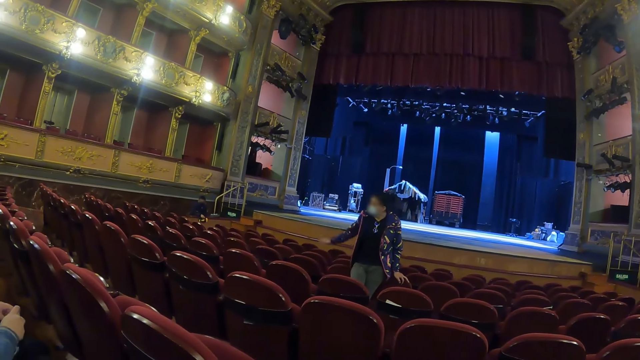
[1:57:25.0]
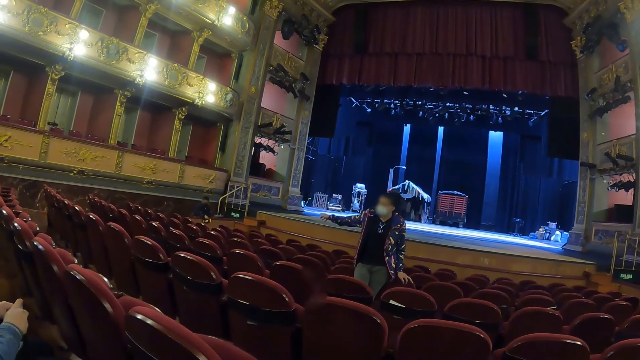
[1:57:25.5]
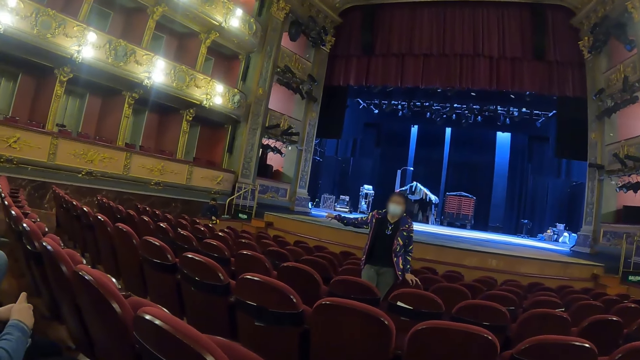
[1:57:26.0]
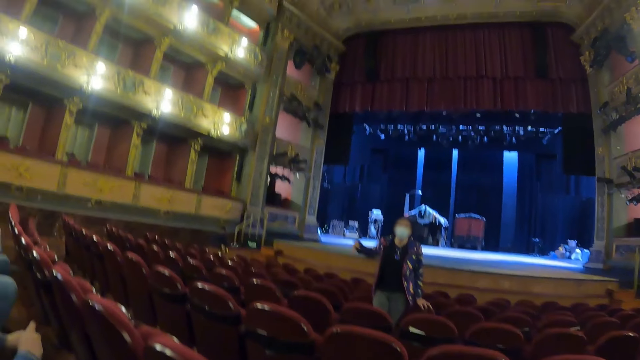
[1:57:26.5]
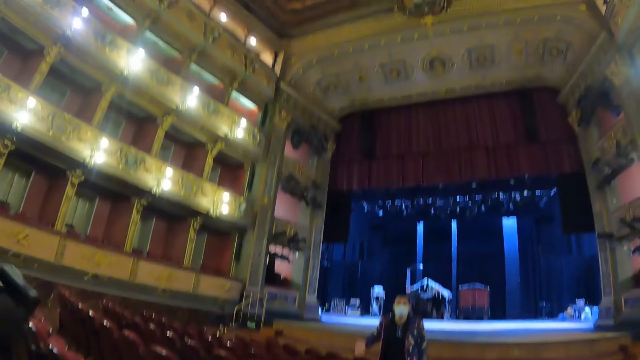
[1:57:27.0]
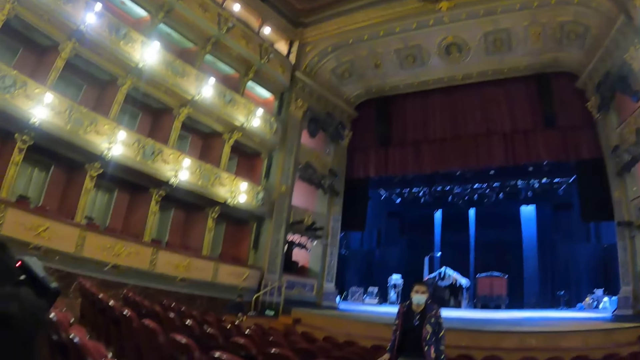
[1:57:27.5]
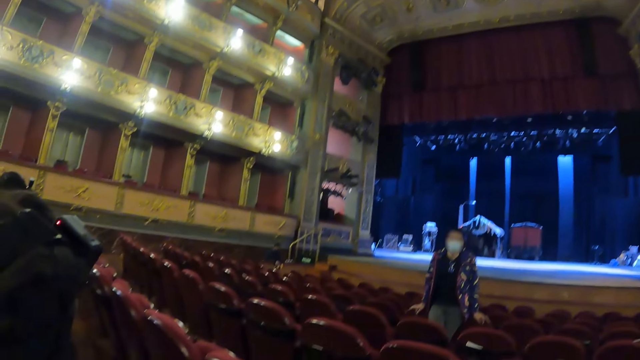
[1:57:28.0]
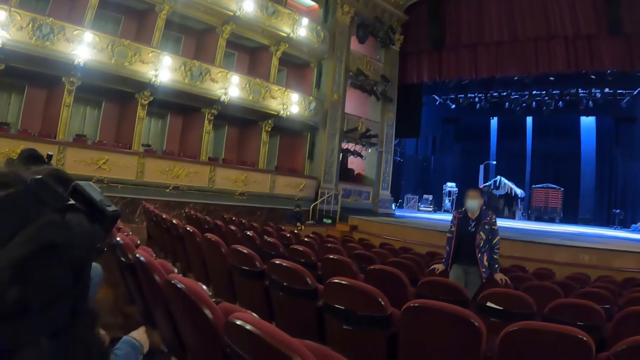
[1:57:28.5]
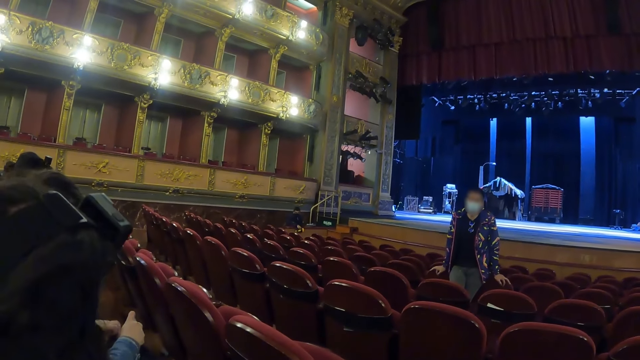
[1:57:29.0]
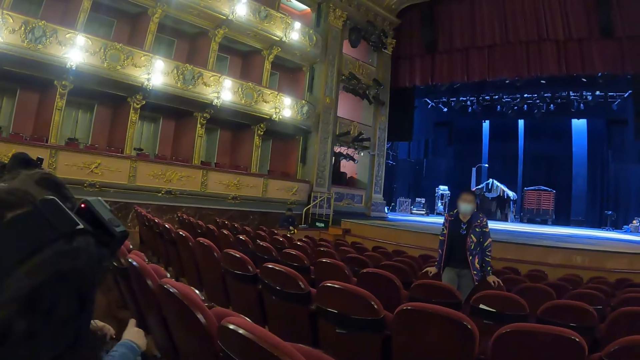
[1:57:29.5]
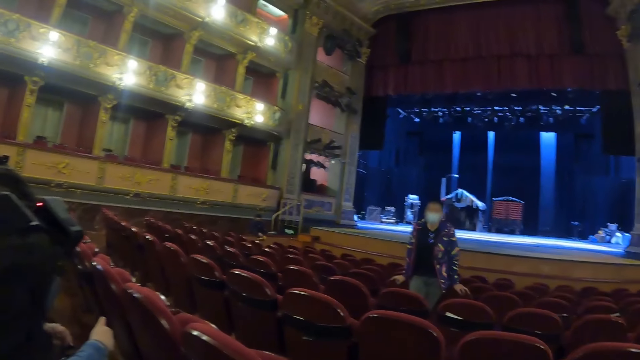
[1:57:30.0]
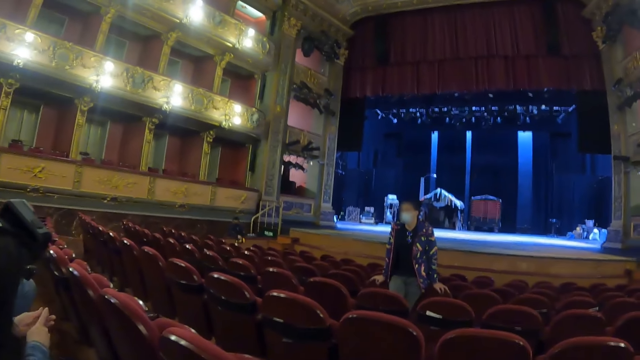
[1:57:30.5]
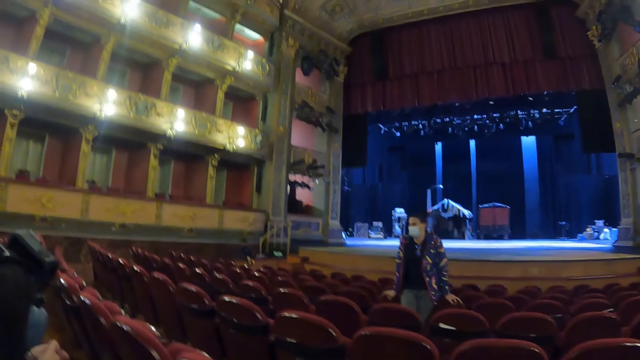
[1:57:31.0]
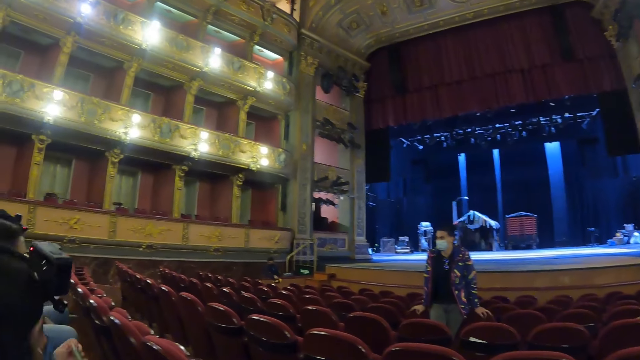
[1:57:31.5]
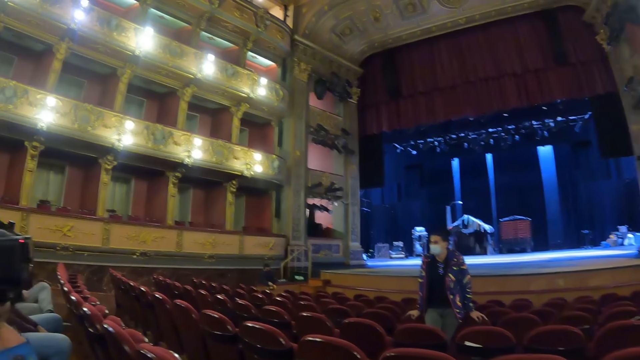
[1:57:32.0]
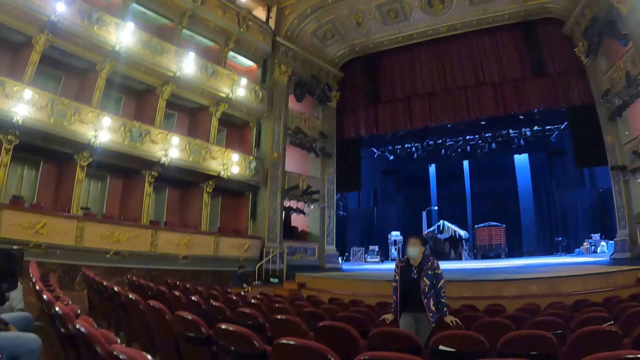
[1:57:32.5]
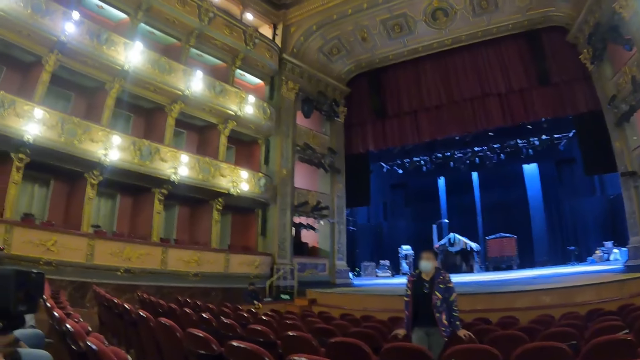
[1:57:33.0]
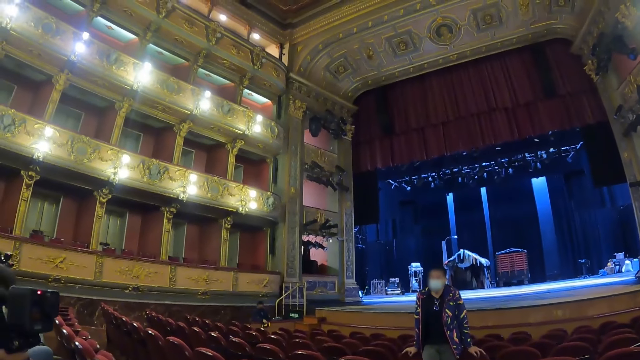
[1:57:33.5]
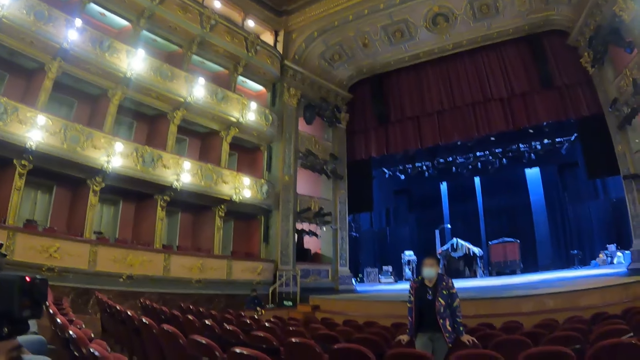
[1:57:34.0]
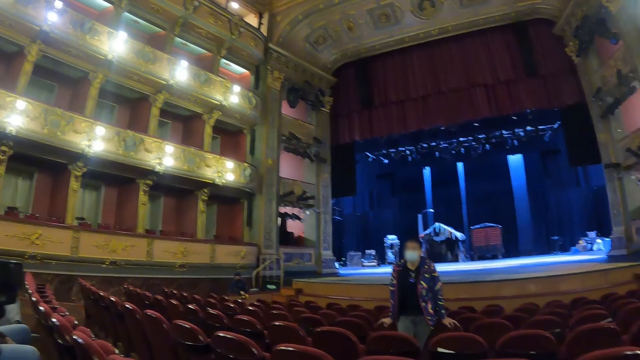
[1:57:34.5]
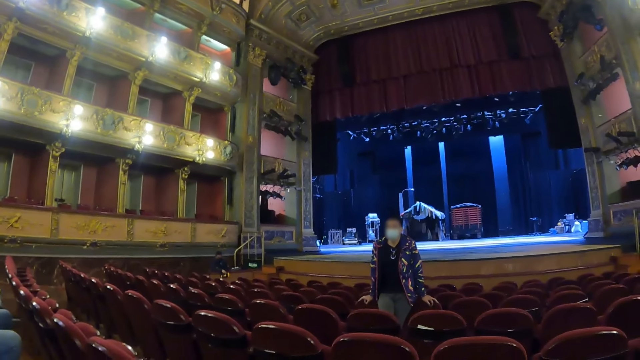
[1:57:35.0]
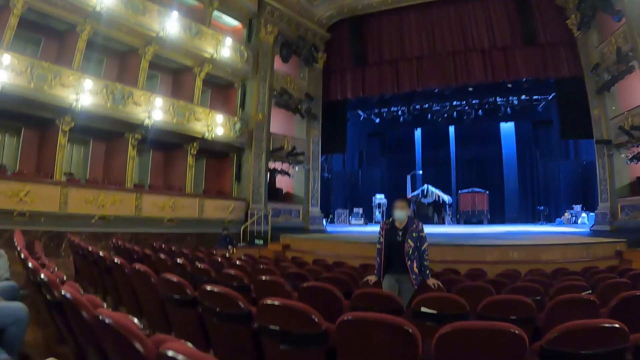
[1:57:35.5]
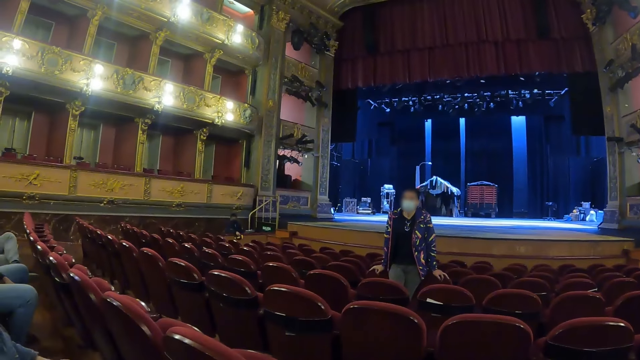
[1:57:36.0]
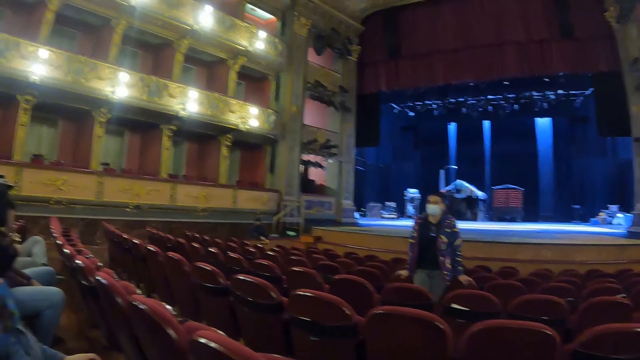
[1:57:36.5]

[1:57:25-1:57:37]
The camera wearer looks around.

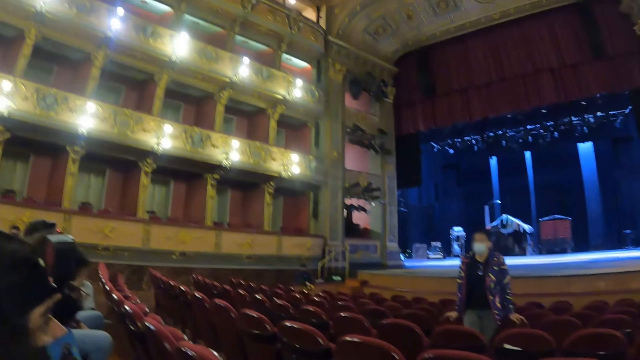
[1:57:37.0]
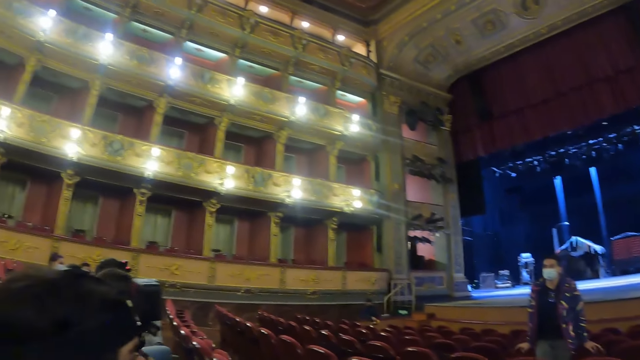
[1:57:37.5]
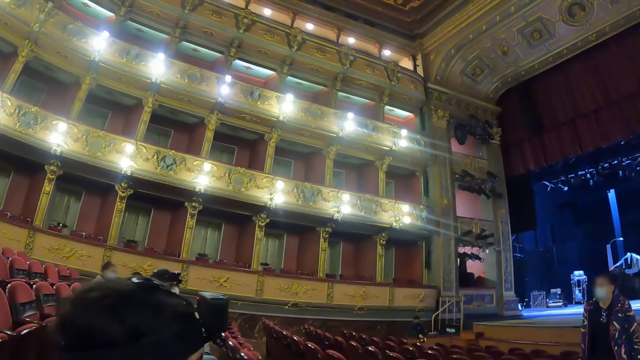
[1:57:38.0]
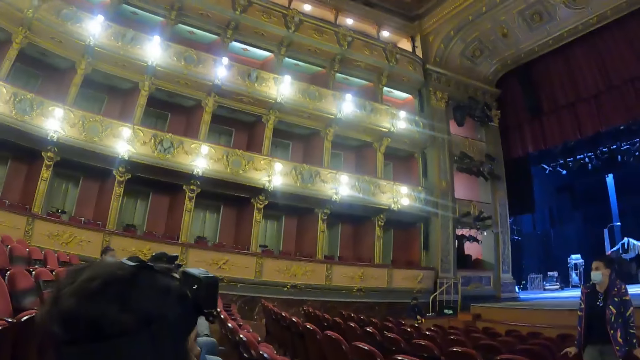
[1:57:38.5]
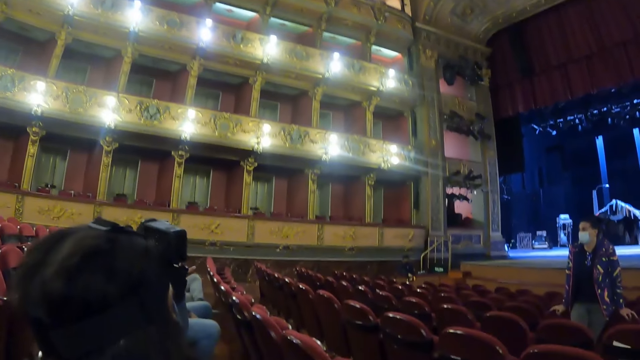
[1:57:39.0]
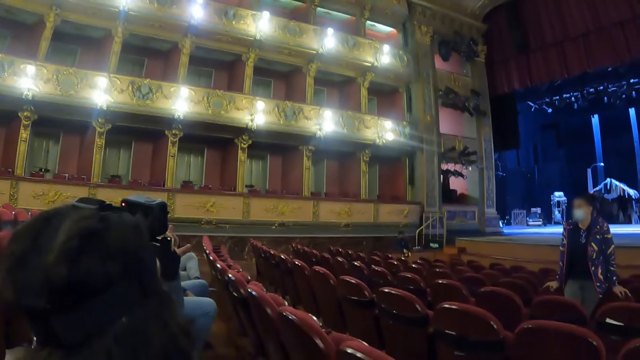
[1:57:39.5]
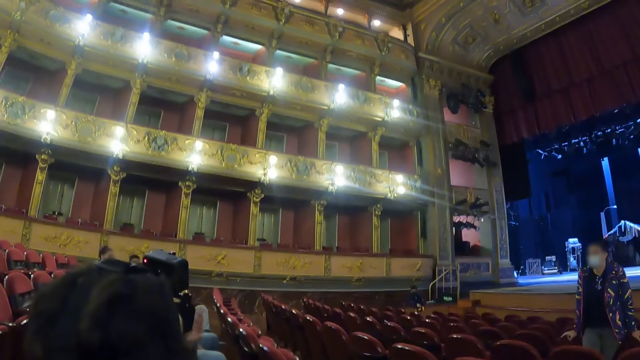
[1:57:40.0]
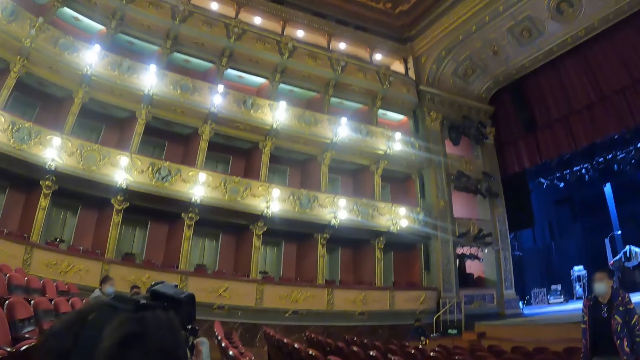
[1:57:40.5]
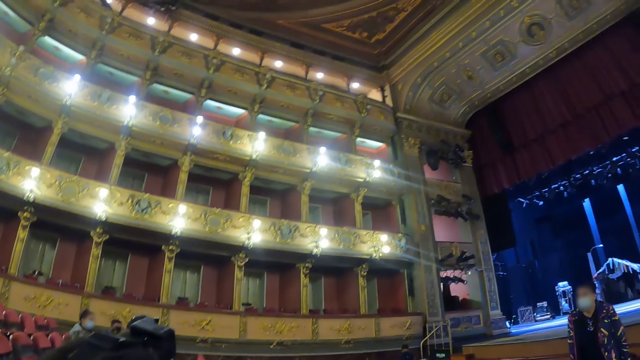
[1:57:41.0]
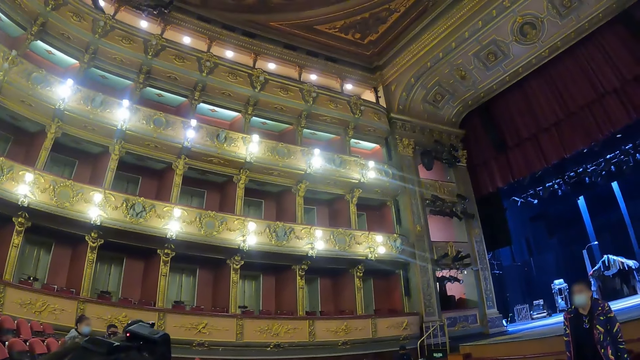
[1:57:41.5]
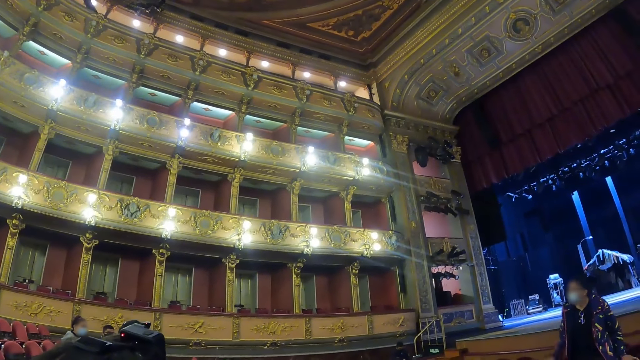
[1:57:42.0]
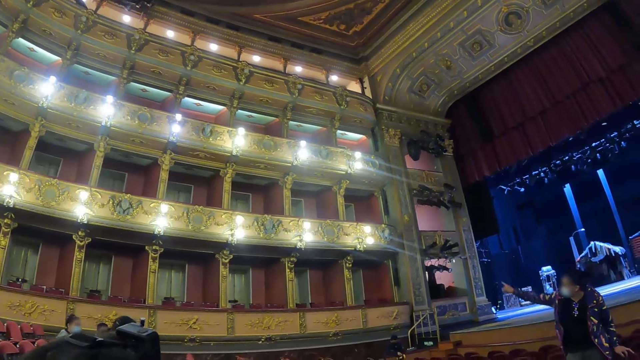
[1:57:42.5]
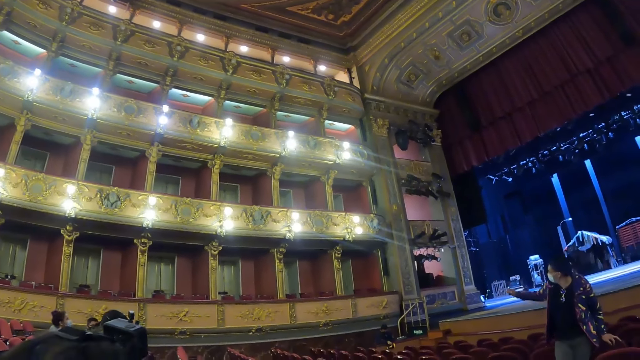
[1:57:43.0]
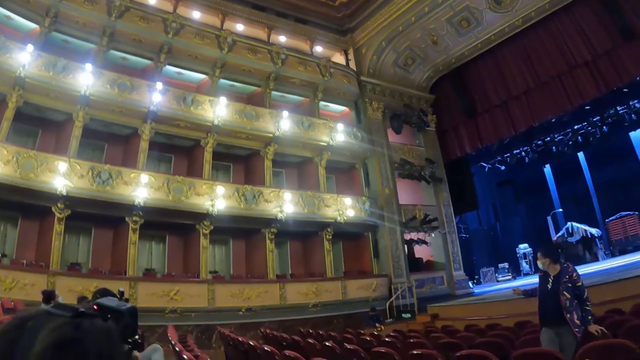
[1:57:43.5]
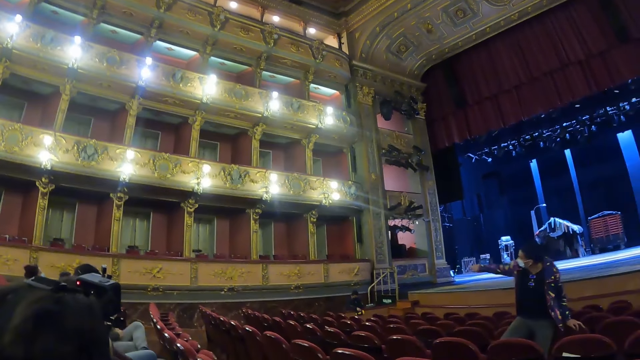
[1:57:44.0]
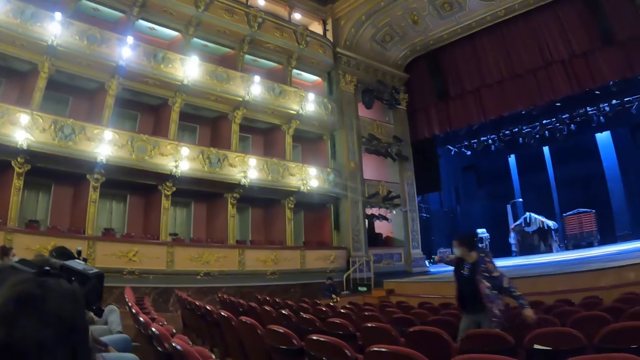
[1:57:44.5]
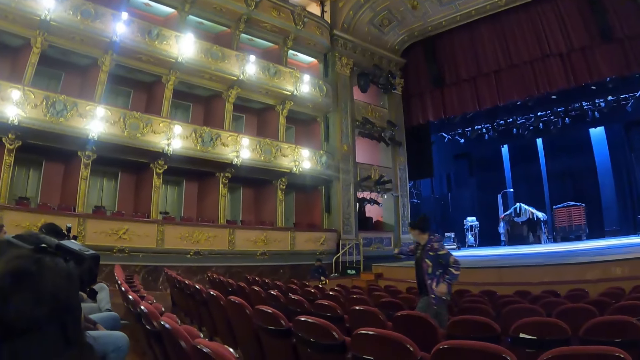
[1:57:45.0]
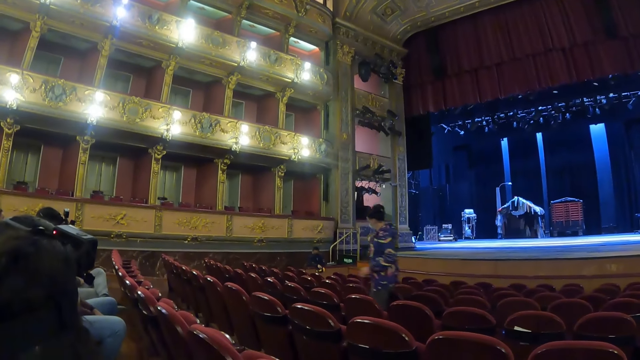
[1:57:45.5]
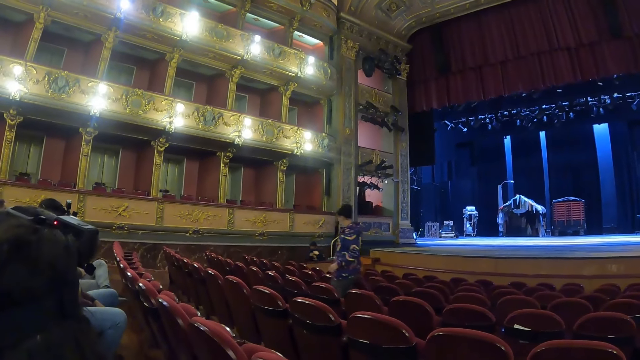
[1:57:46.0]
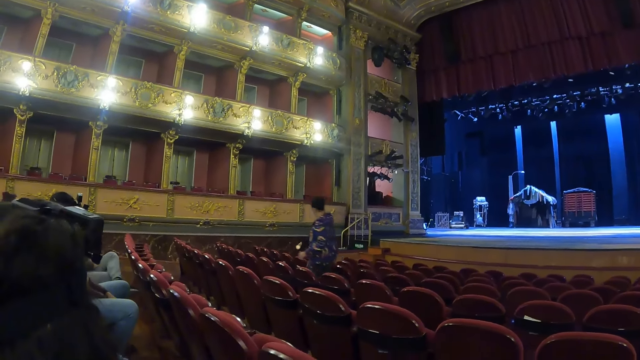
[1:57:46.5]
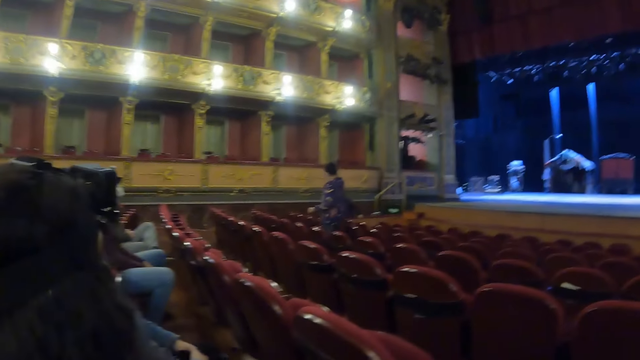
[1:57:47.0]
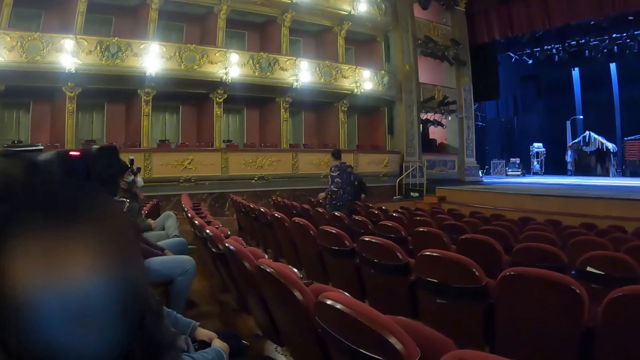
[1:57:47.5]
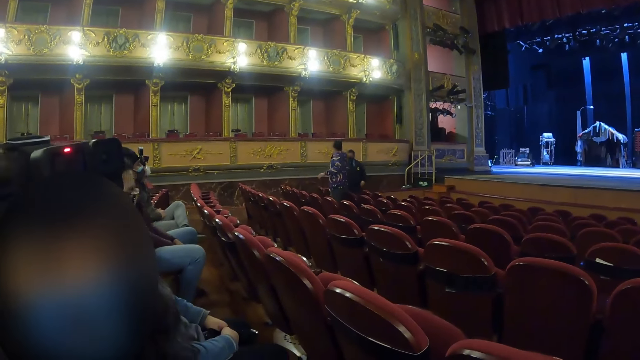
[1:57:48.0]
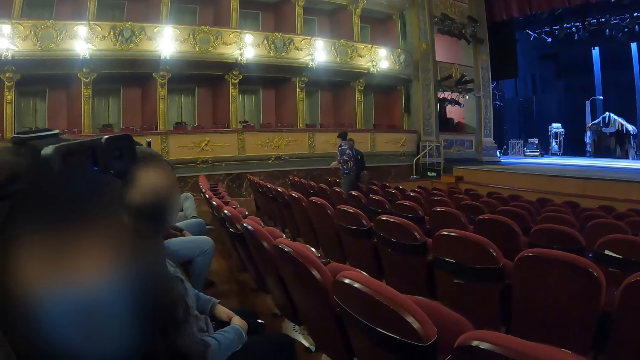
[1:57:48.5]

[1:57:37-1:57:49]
The camera wearer interacts with a person.
